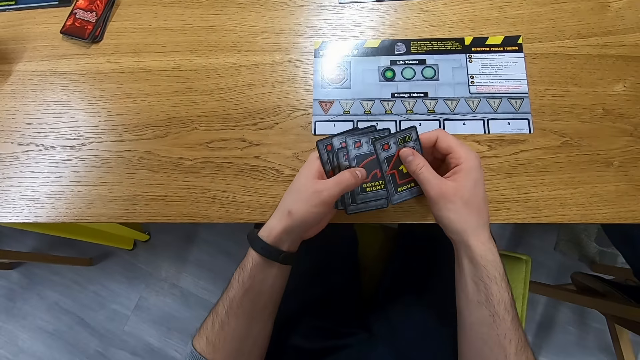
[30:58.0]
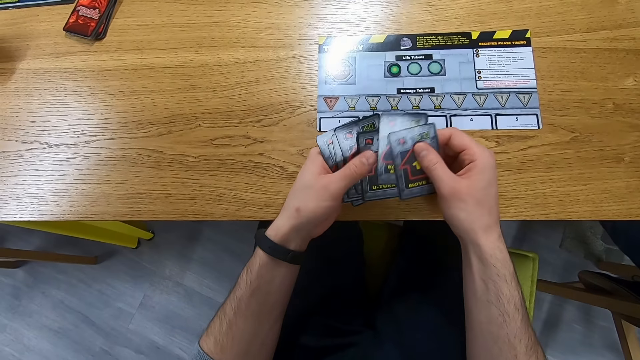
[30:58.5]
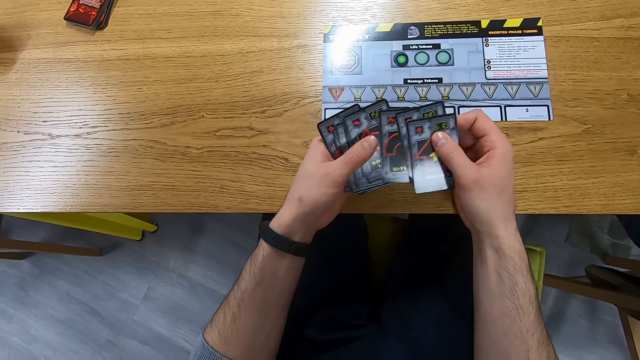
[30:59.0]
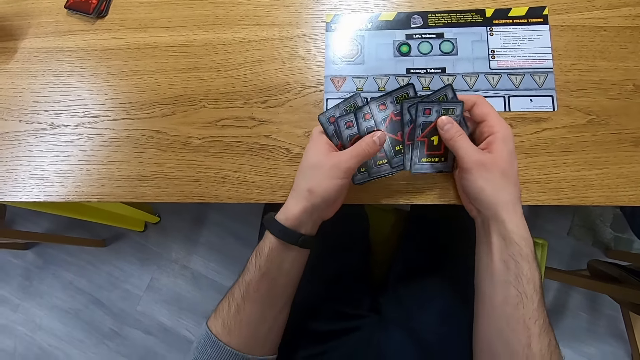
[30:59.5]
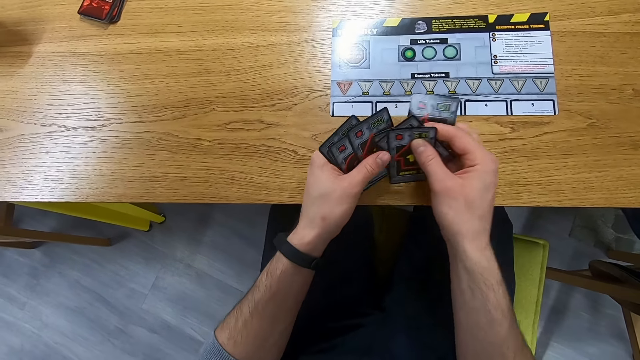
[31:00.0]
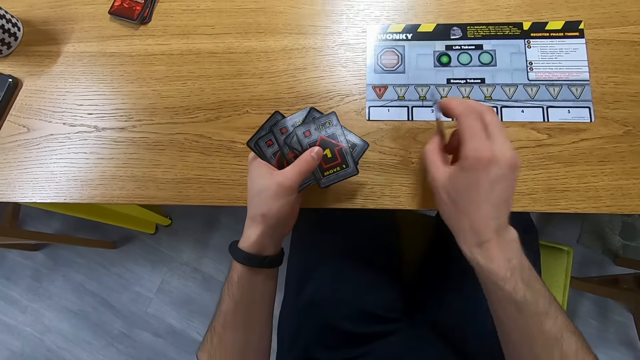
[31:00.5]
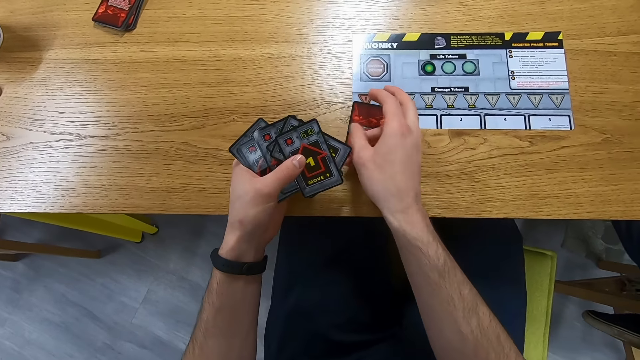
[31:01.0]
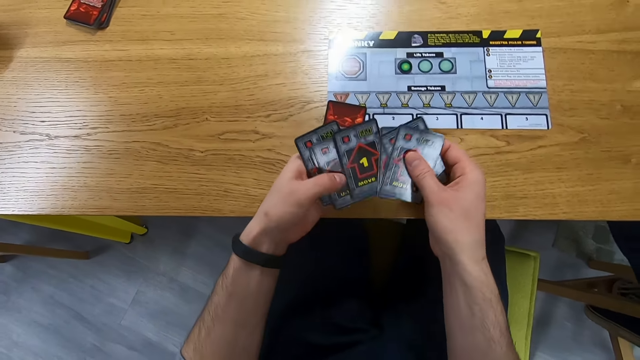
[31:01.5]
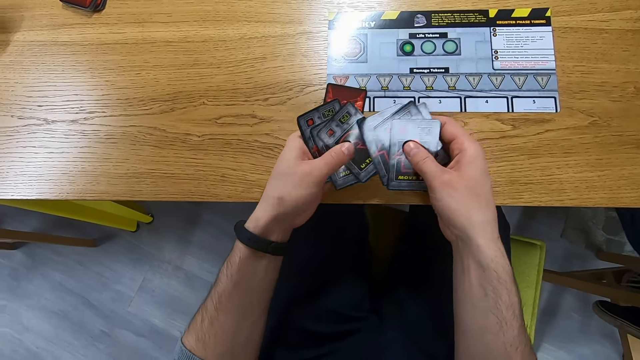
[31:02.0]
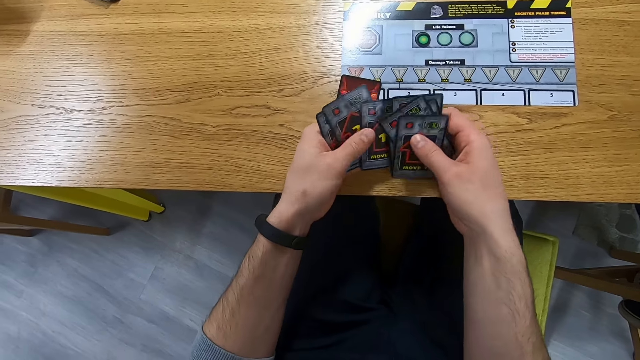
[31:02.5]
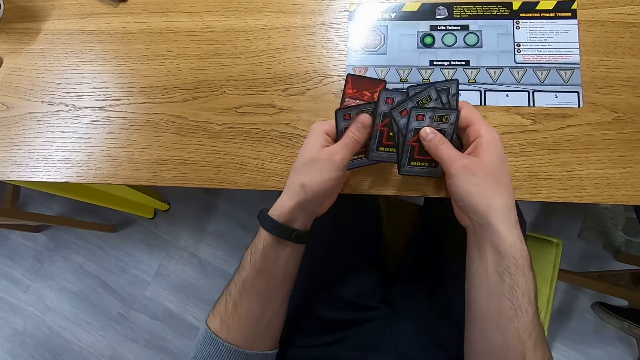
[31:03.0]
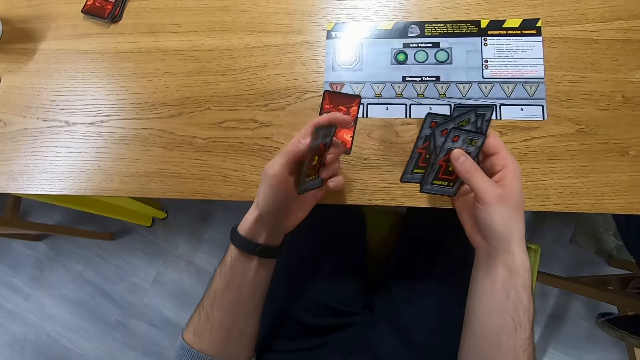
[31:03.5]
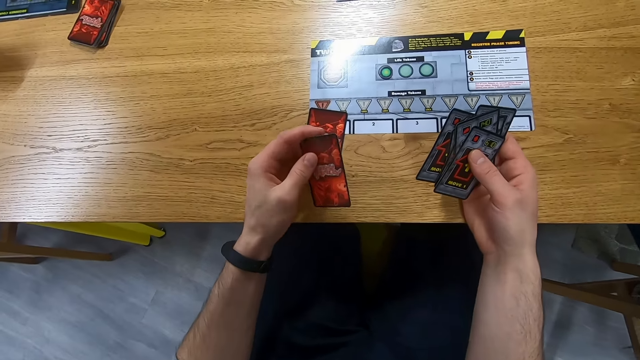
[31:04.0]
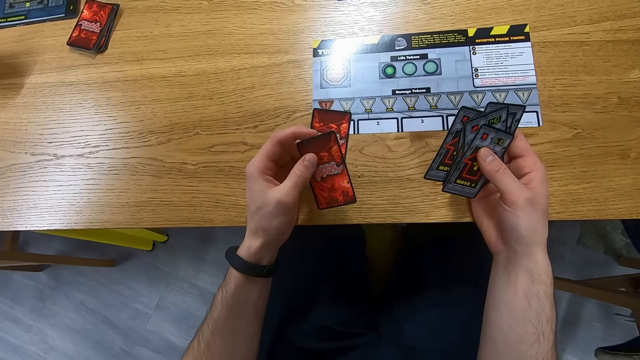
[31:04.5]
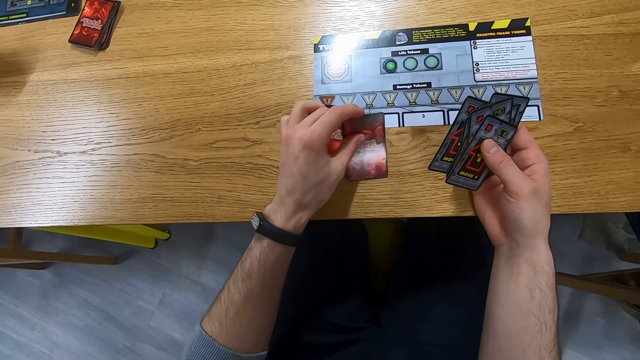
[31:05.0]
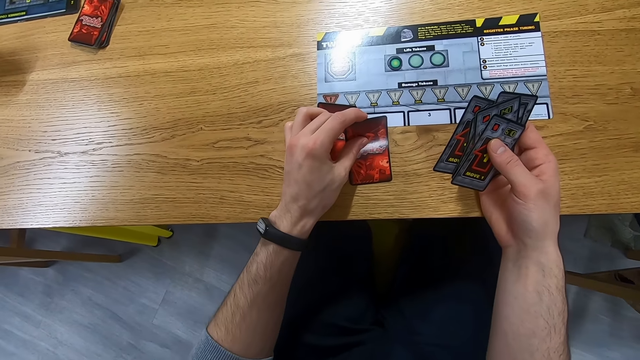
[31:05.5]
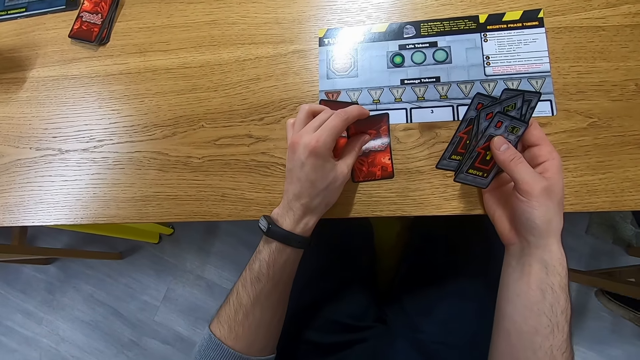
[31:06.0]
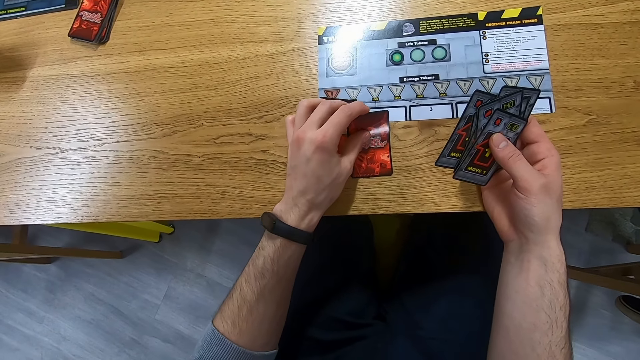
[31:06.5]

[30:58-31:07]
The camera wearer places a card on the table. They shuffle the cards, hold a card, and place the card on the table.

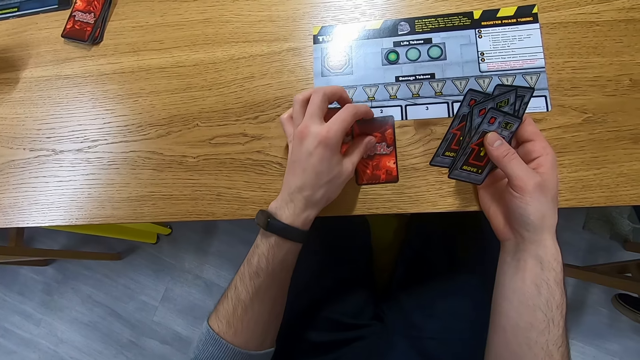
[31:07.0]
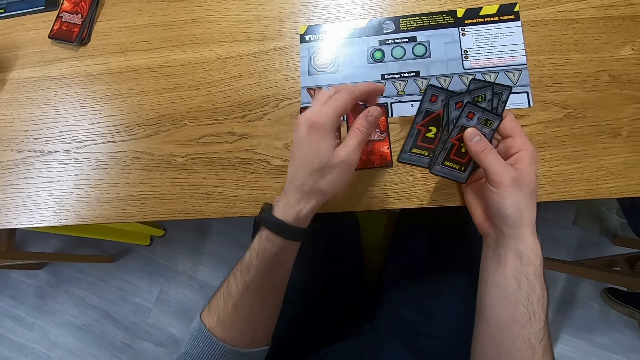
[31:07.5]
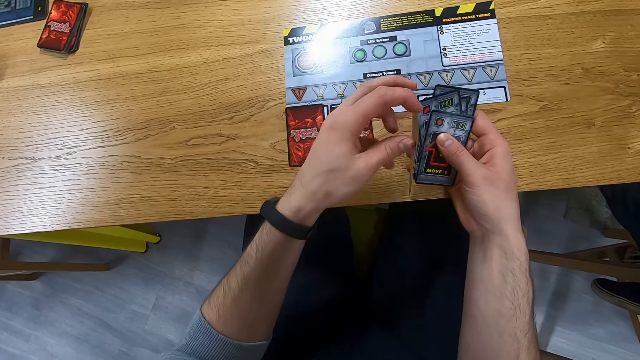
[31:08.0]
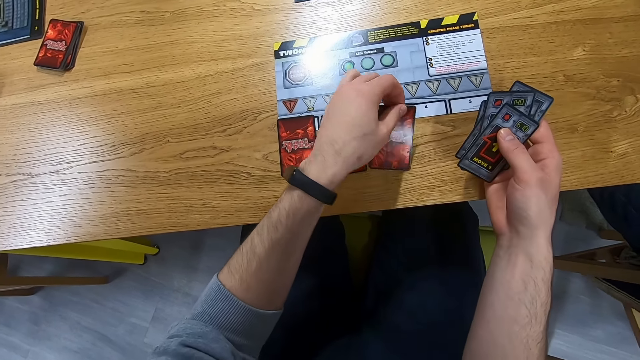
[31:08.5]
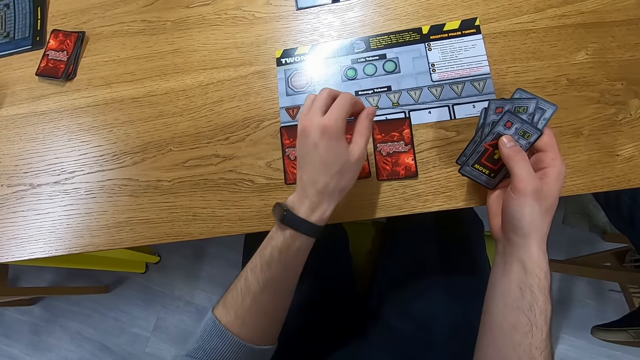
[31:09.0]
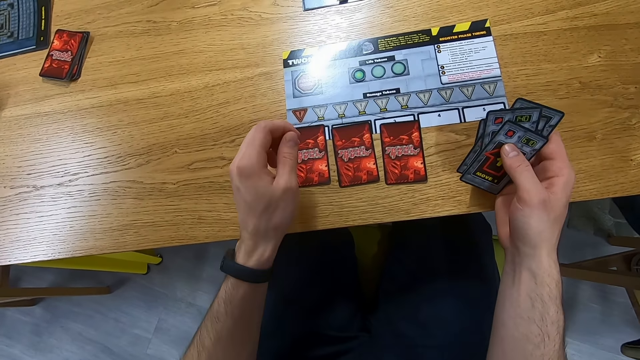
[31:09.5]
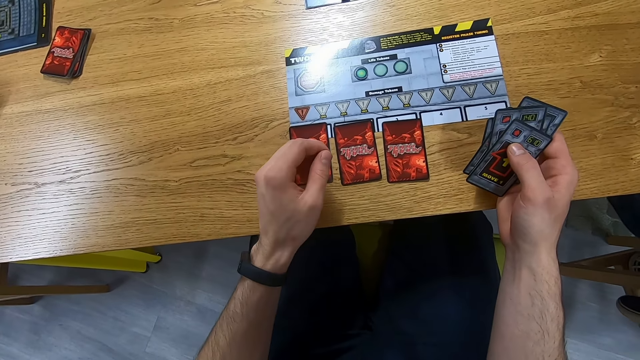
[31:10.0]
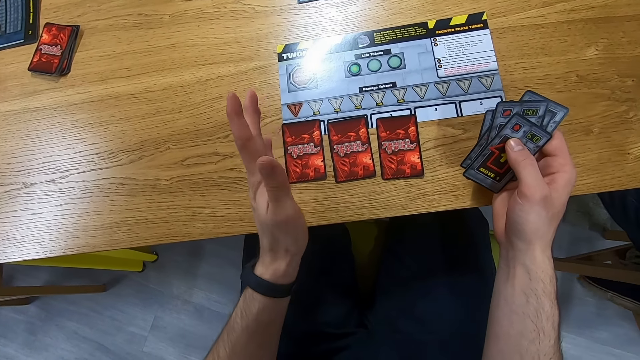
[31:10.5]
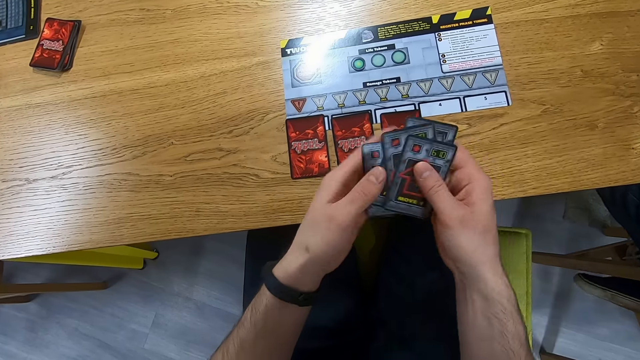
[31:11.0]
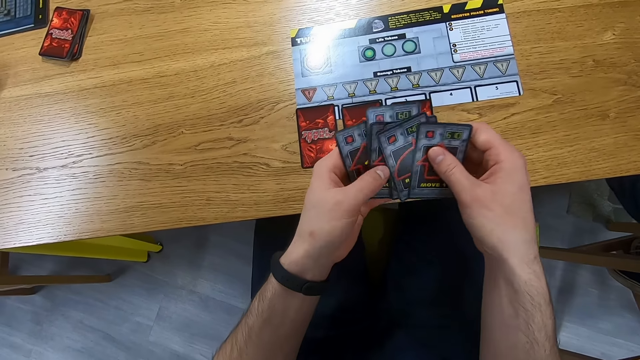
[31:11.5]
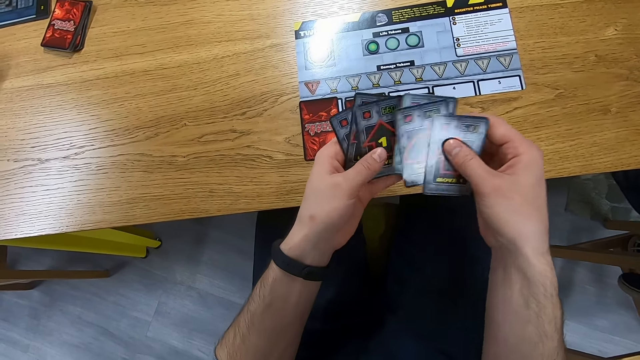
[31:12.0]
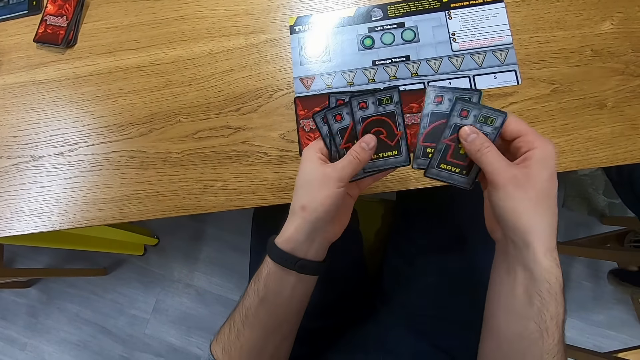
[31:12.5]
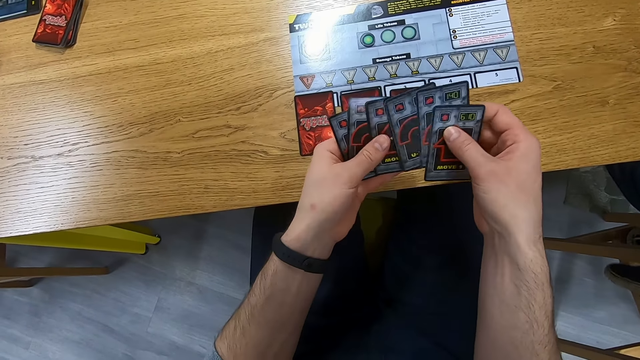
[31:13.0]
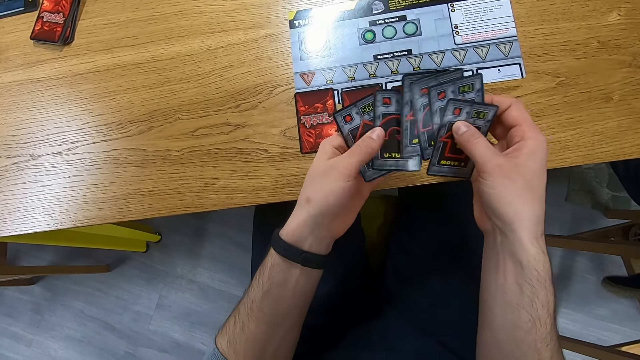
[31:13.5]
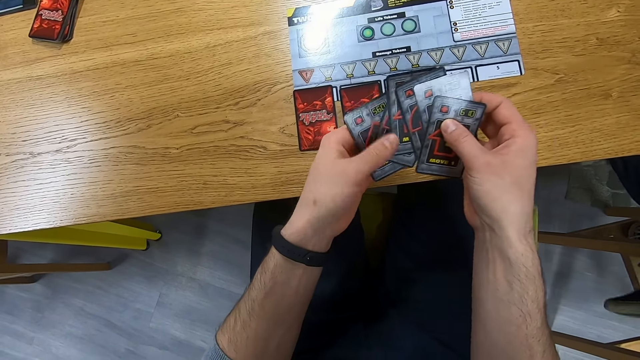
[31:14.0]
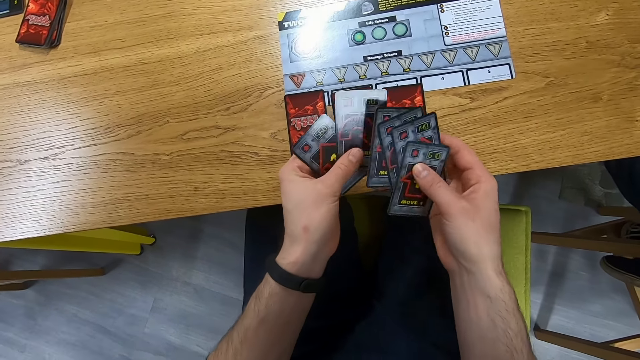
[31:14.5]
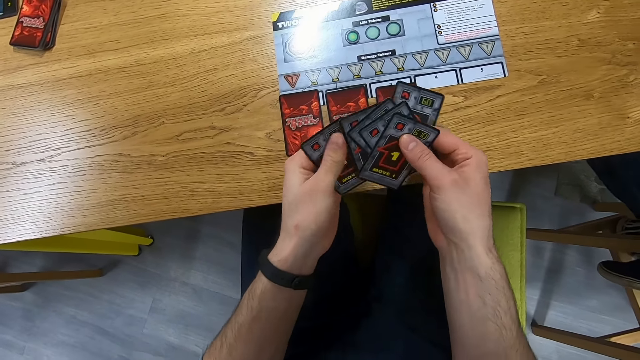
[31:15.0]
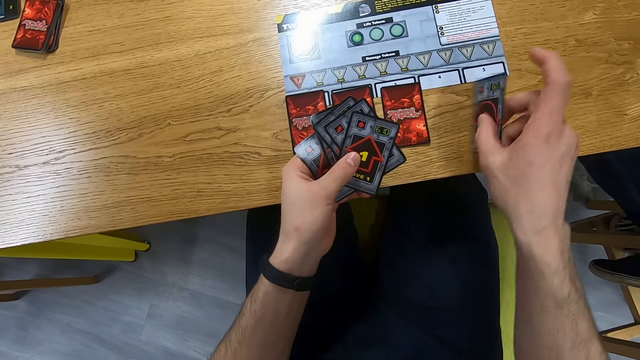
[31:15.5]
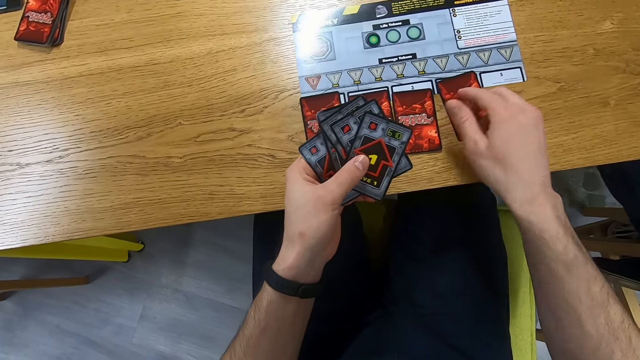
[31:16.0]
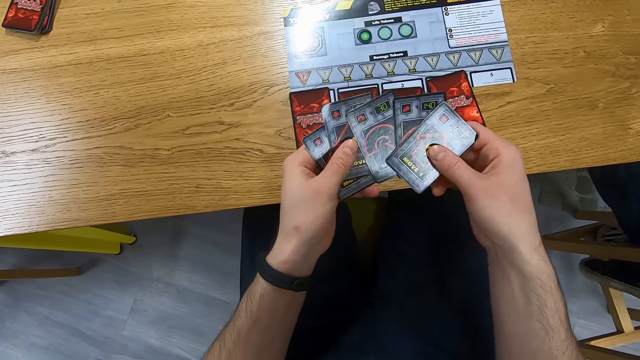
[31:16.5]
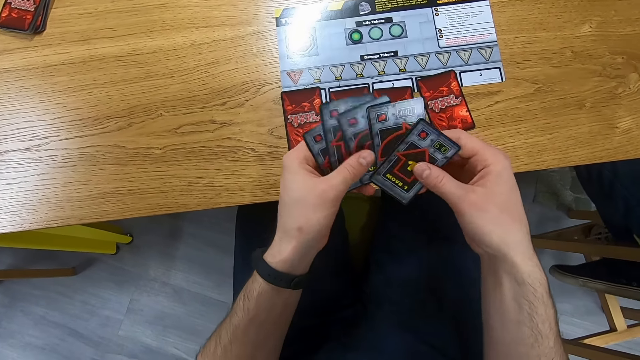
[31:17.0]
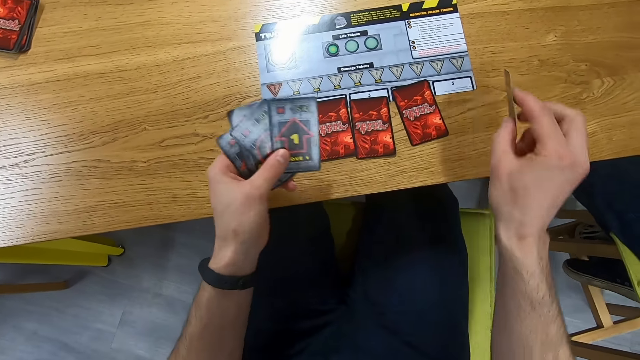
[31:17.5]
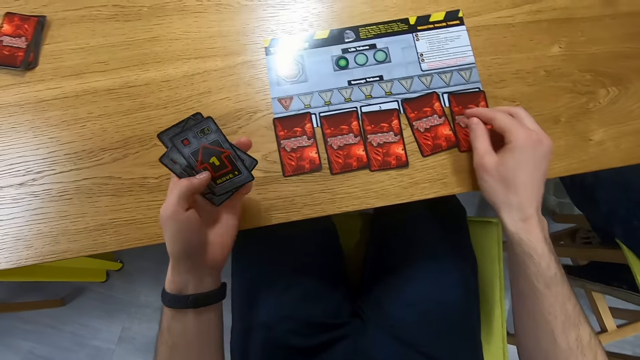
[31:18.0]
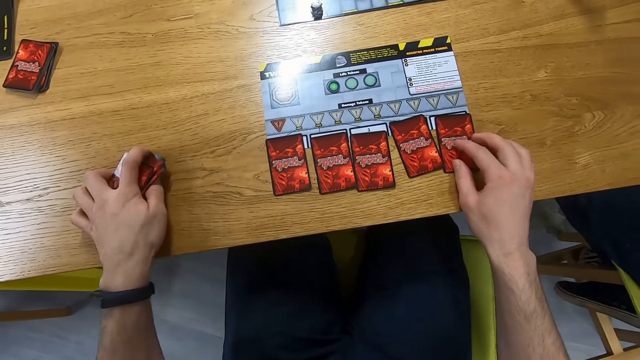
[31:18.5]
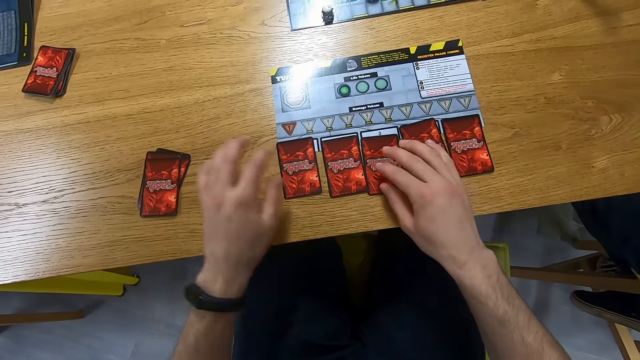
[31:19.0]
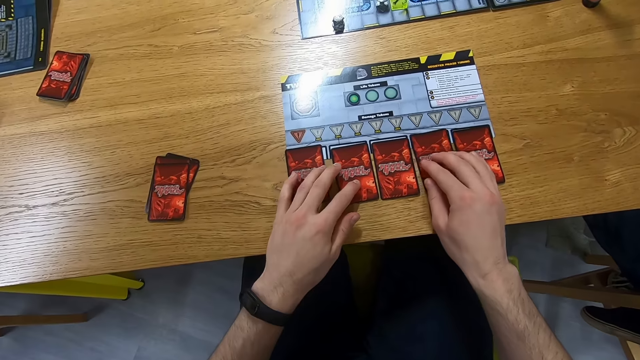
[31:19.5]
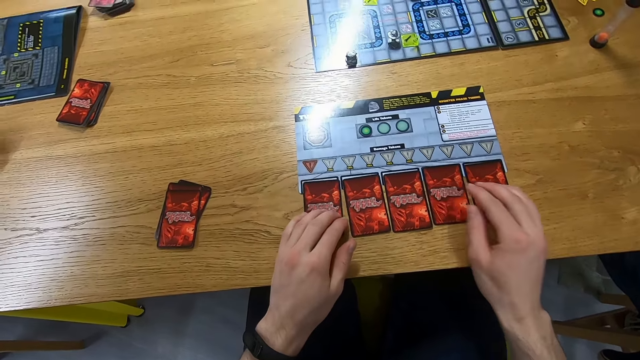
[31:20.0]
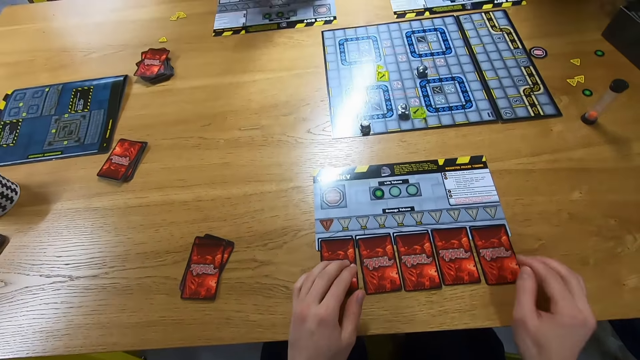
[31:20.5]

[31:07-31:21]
The camera wearer picks a card. They place the card on the table. They look around. They shuffle the cards. They place a card on the table. They pick a card. They place the card on the table. They place the cards on the table. They arrange the cards on the table.
